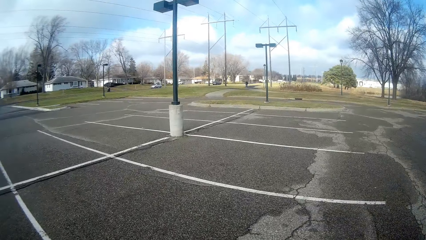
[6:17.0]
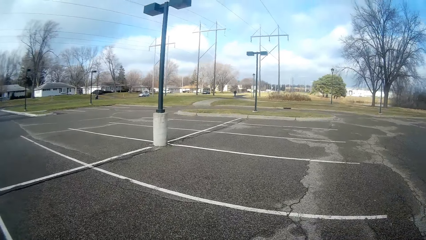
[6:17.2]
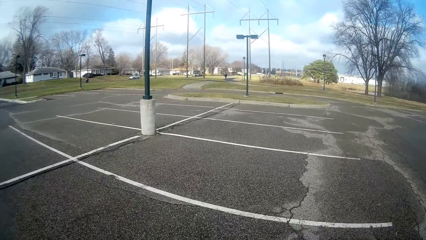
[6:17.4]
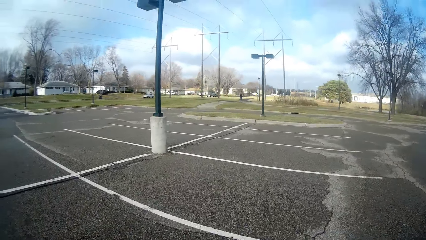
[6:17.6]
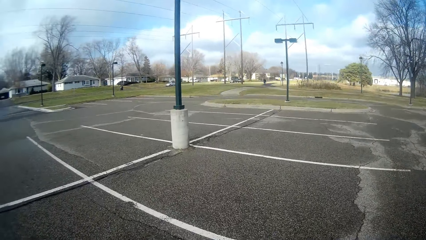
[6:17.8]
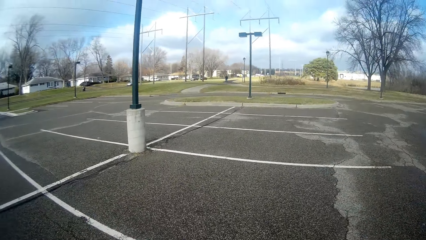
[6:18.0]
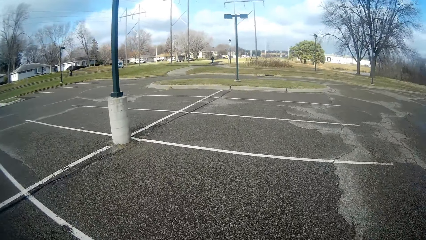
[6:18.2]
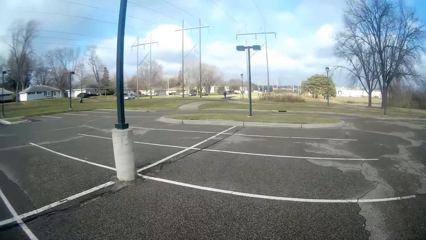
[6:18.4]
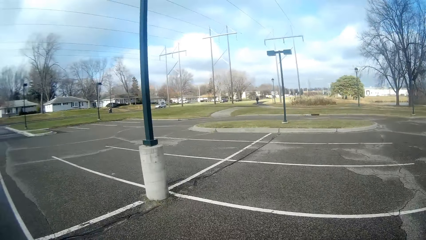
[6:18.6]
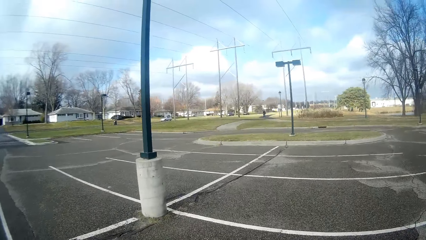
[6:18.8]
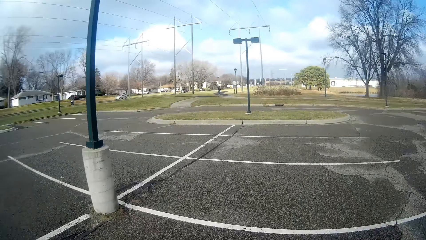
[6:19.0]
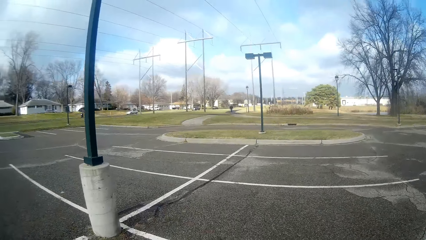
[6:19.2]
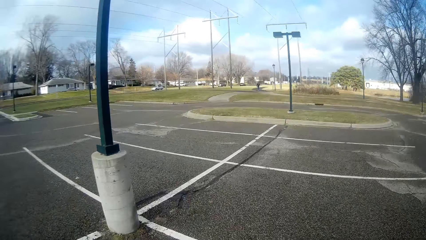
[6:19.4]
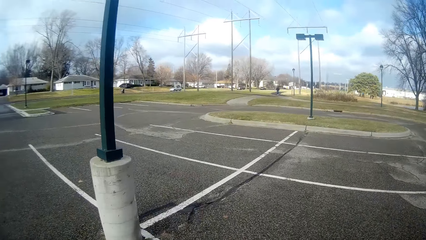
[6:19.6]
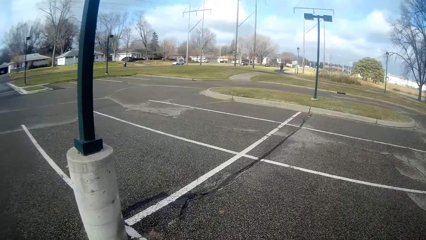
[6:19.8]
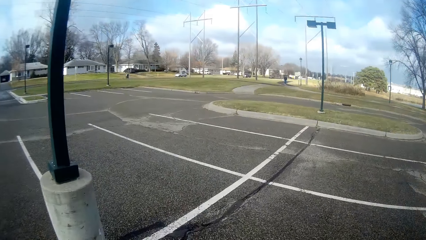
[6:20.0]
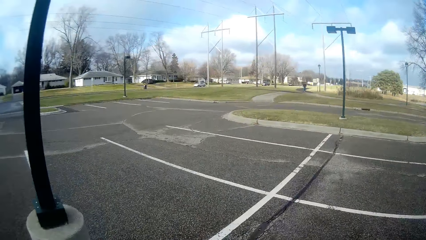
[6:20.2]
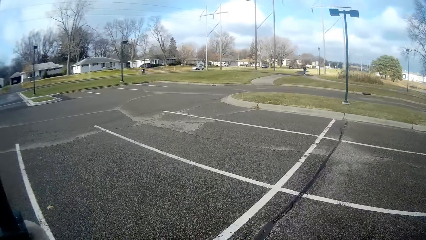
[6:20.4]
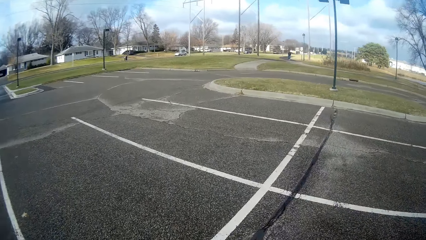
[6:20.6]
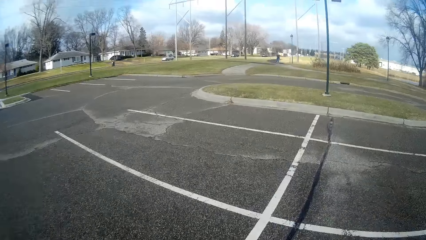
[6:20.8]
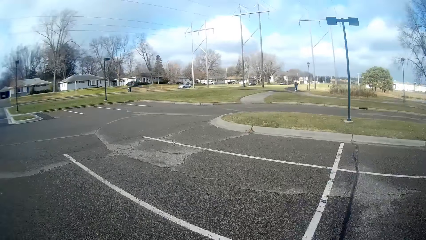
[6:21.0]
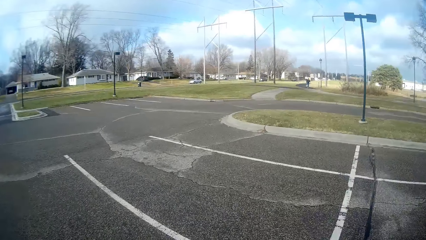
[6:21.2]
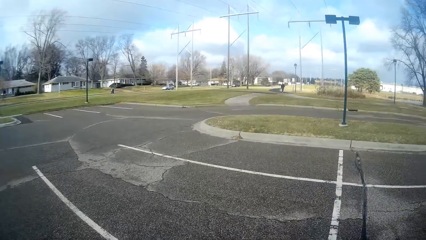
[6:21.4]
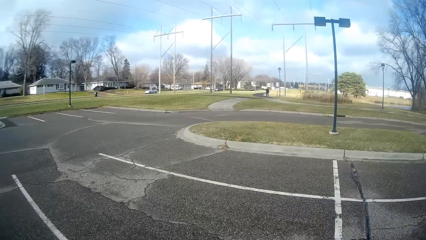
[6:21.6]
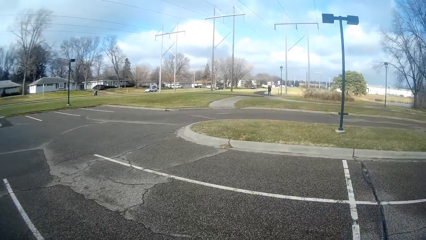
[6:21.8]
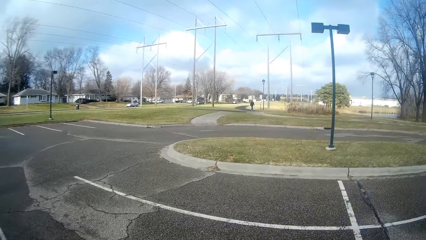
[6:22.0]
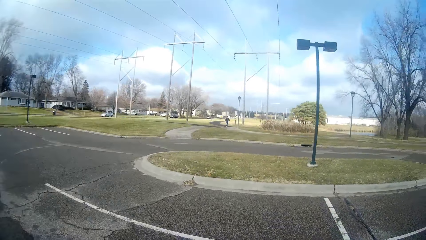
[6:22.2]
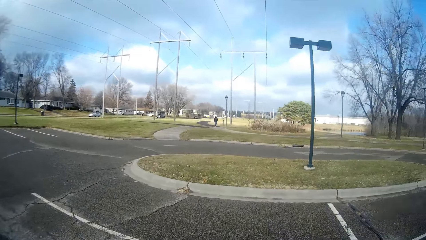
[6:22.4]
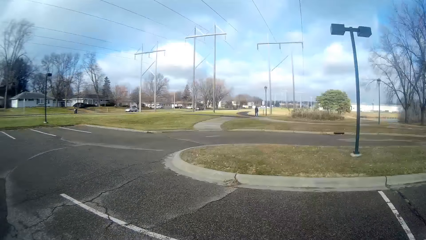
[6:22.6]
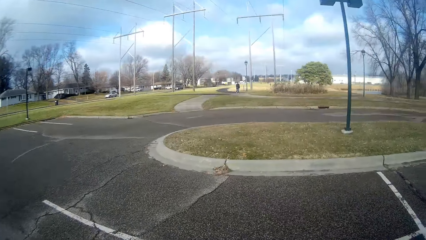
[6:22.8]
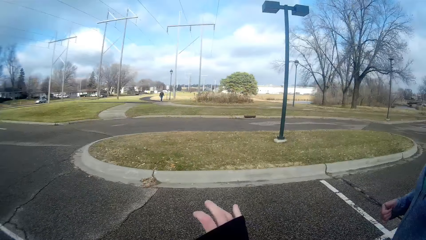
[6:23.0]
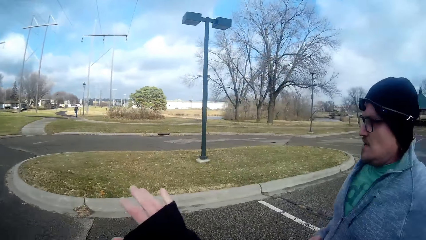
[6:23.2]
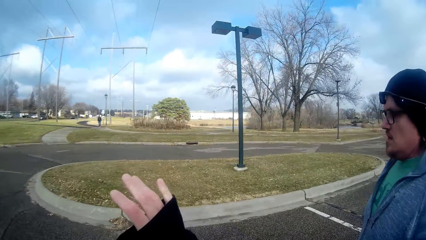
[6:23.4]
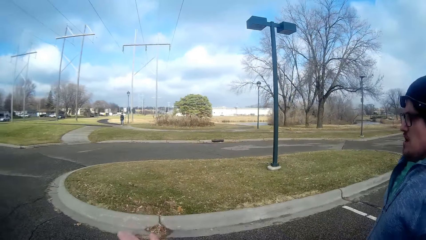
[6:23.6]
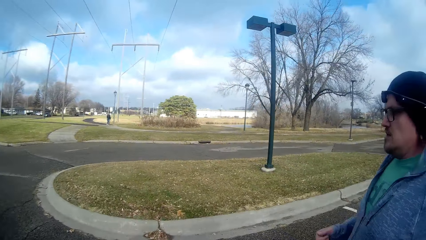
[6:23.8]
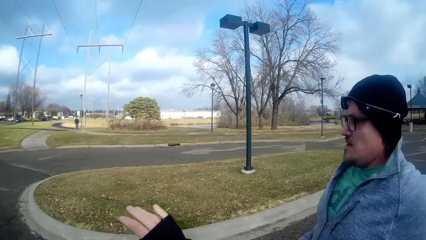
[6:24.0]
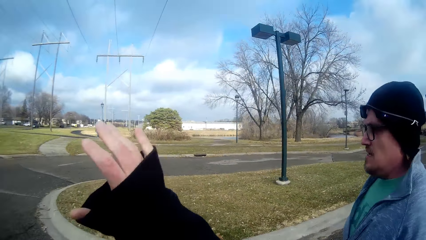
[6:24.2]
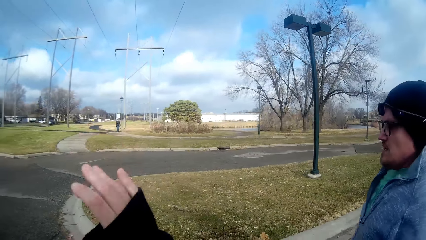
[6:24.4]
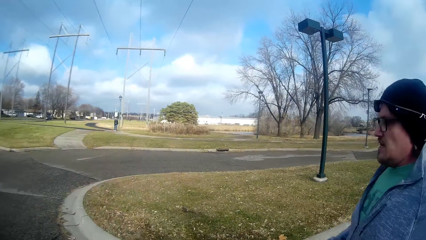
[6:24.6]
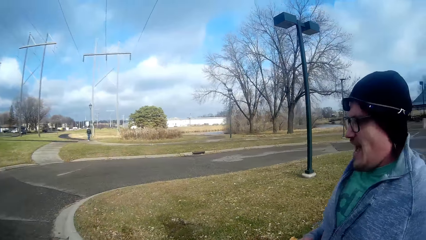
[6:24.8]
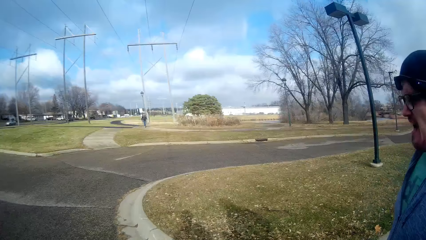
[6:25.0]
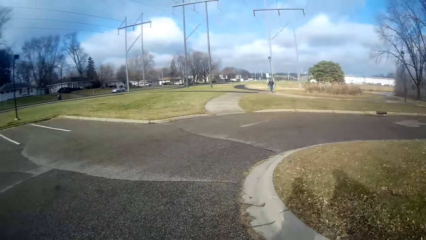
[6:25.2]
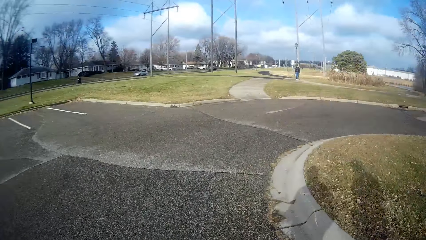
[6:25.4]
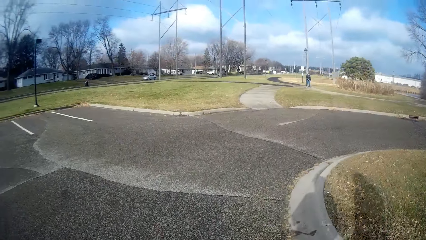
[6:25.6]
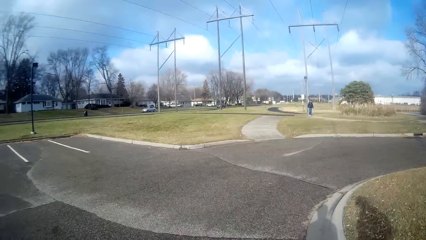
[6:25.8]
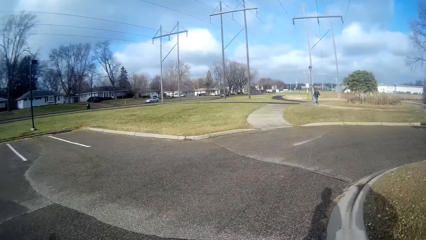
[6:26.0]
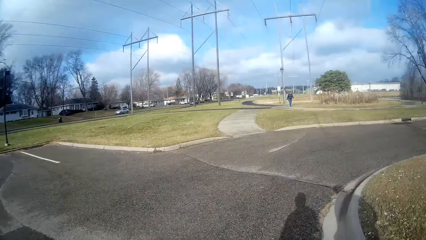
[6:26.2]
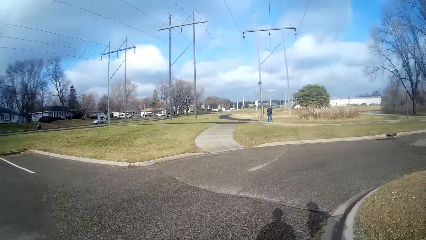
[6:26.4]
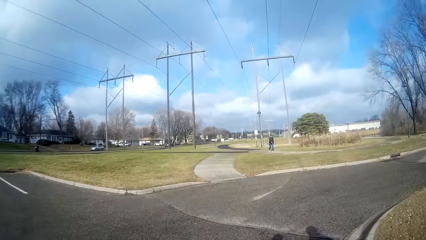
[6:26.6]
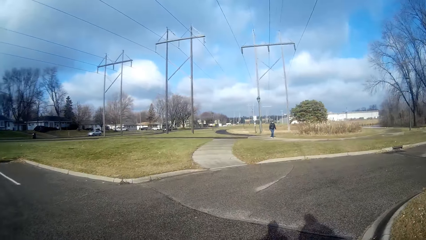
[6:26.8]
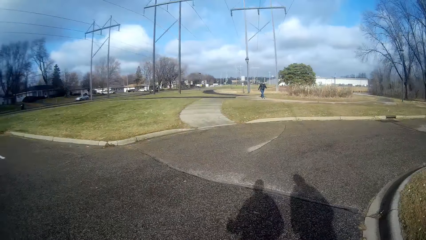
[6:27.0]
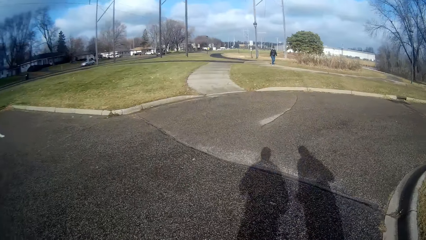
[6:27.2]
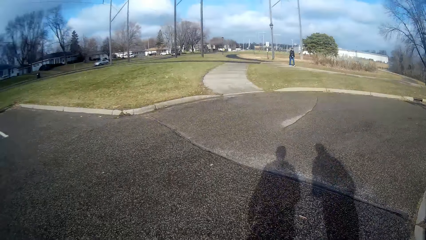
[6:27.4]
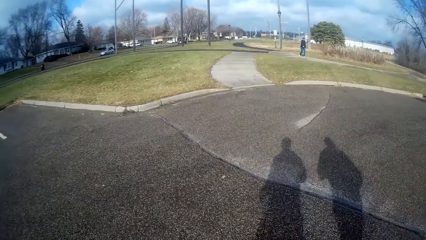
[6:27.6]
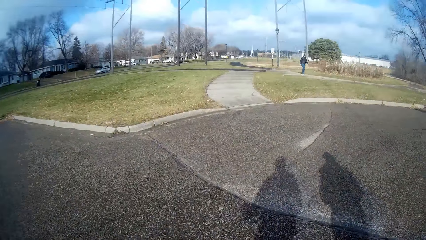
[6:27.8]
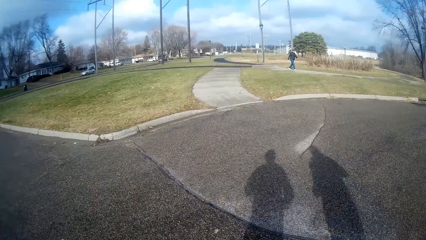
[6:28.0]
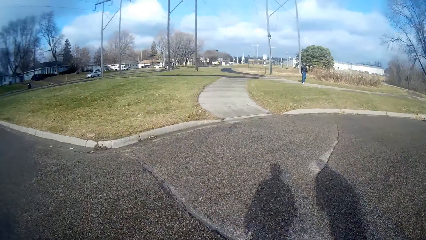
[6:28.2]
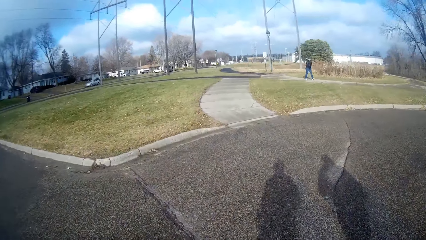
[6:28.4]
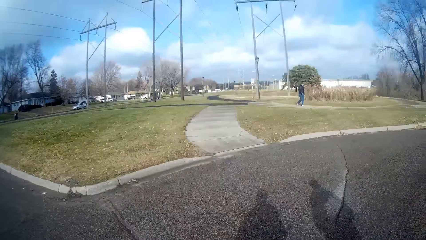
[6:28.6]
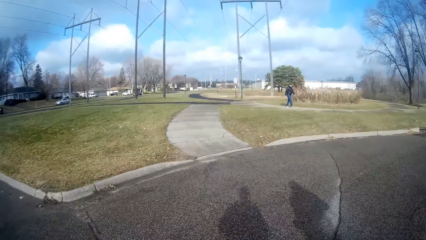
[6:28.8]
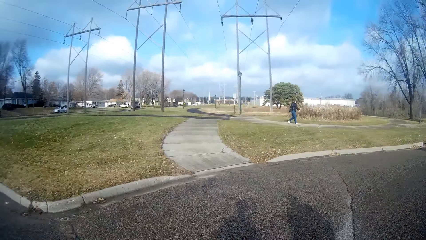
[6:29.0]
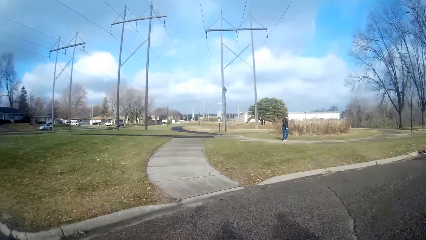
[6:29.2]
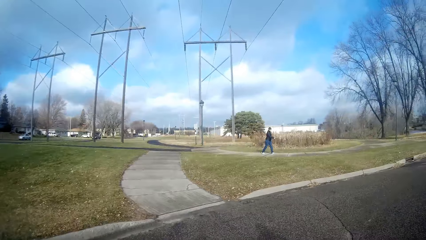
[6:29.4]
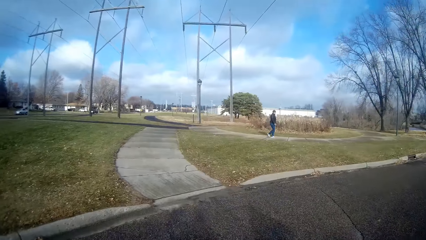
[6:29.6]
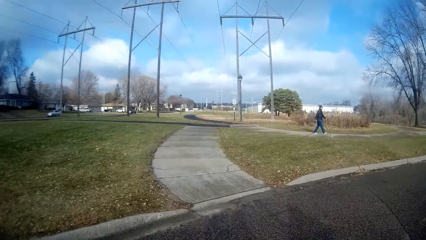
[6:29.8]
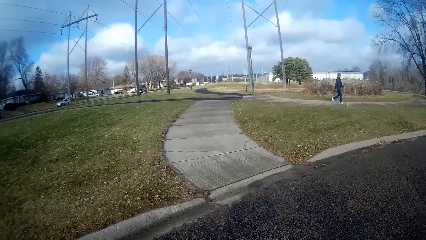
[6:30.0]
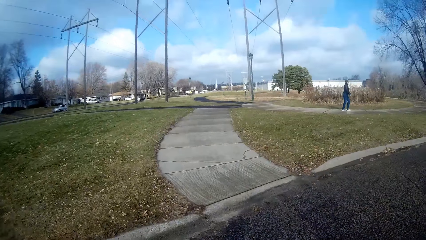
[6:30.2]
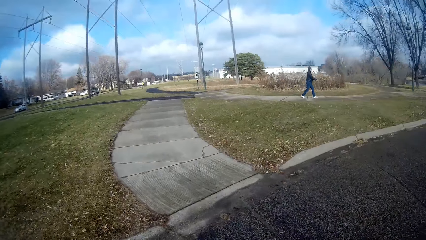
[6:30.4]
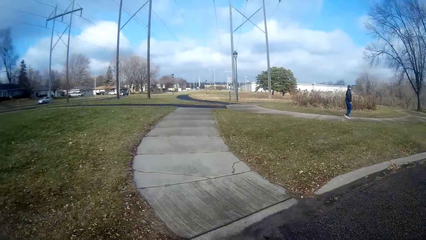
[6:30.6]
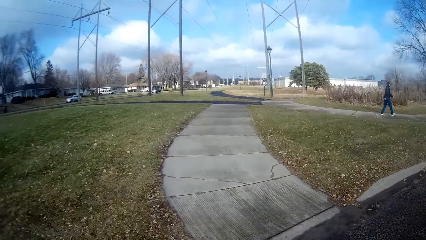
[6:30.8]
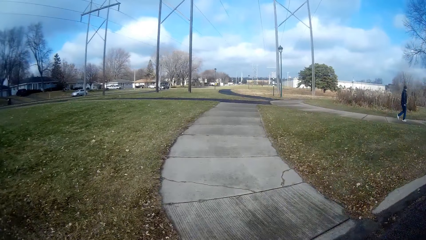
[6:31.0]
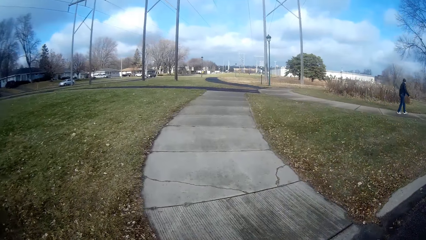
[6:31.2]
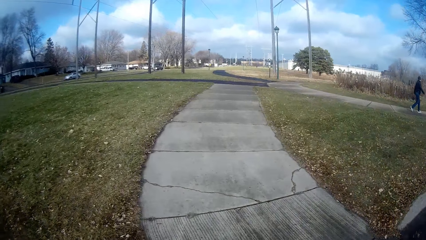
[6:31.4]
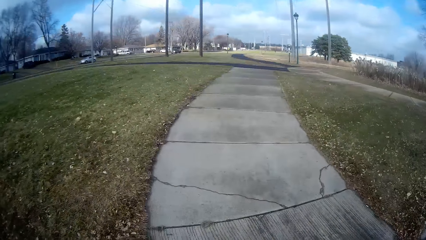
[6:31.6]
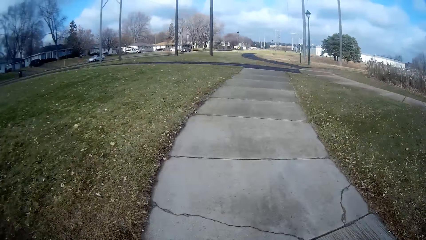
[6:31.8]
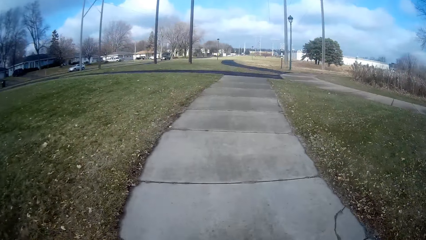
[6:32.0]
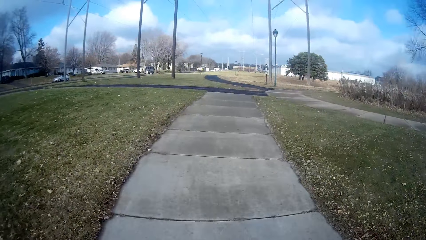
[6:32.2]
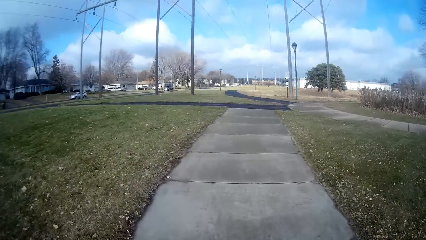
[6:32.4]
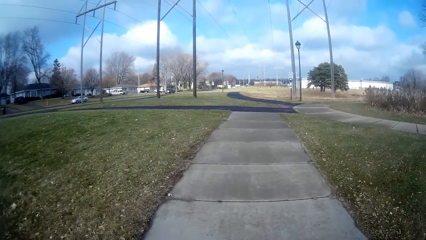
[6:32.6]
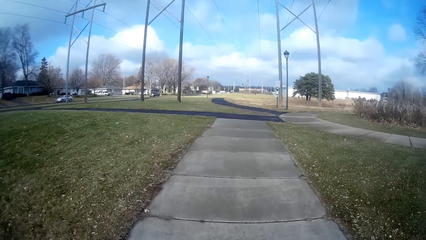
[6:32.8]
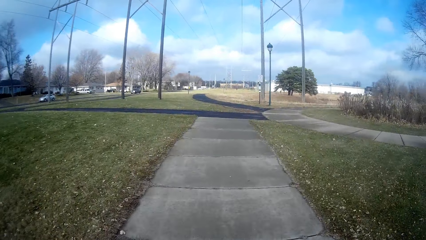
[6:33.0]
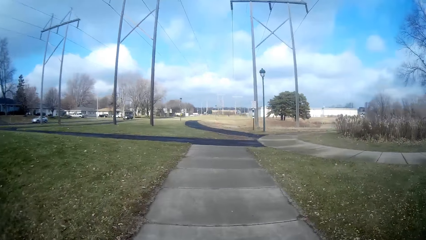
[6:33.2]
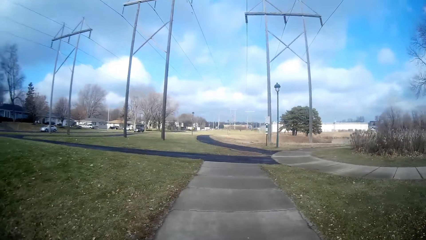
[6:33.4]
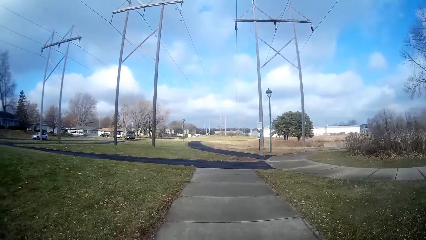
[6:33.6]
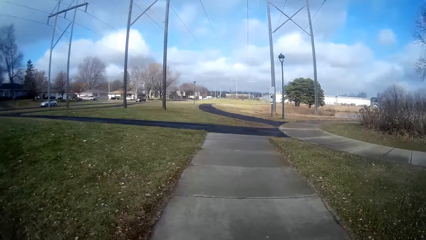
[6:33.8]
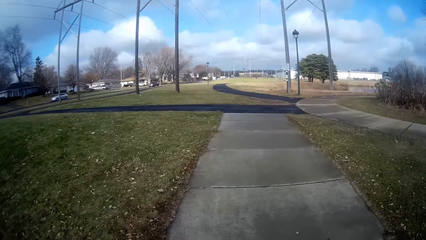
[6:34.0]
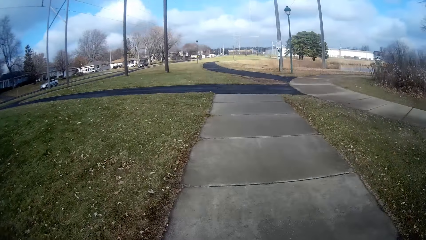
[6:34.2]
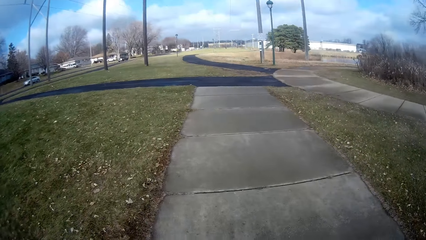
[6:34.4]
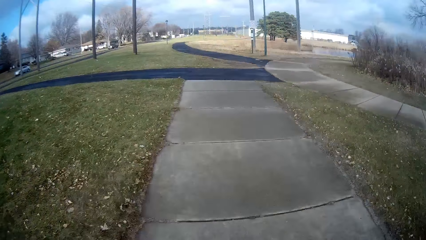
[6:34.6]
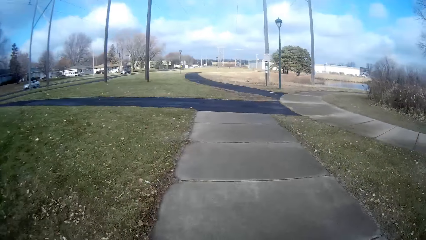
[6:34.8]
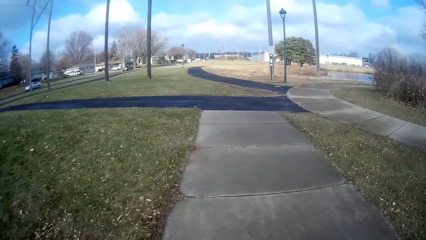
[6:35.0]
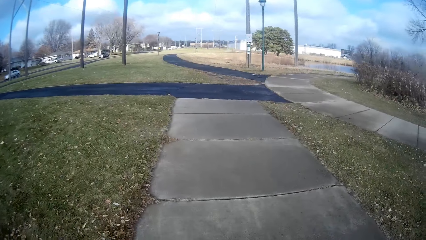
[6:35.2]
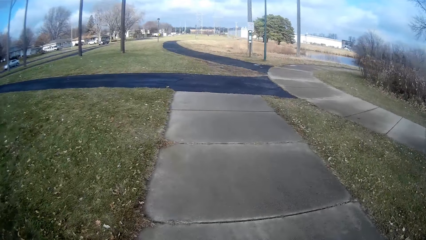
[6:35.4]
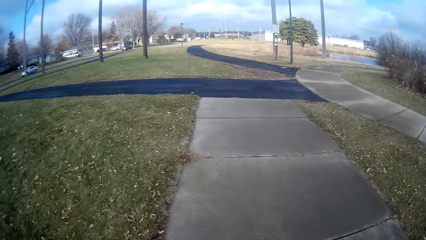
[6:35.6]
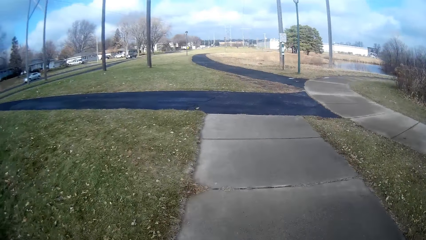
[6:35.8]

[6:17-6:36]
A person jogs around. The camera wearer uses hand gestures. The person jogs around. Another person jogs around. The camera wearer jogs with a person on their way. They jog around.
